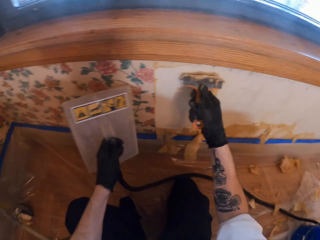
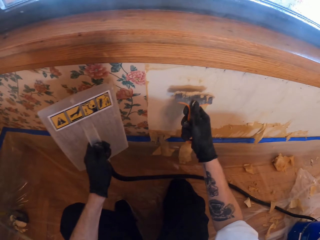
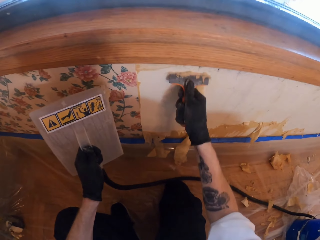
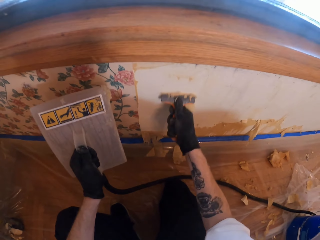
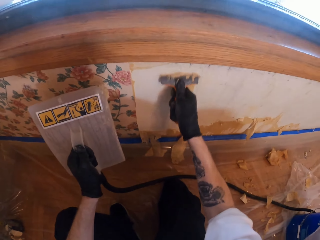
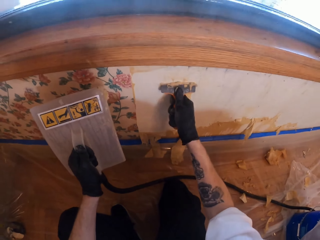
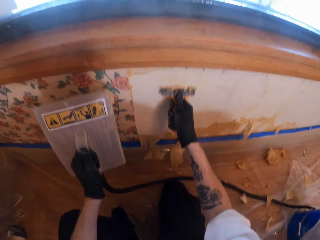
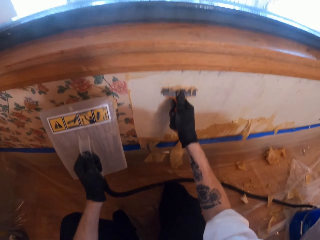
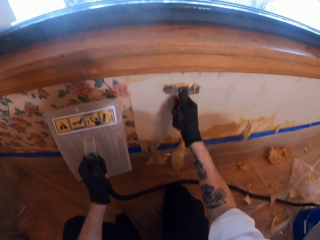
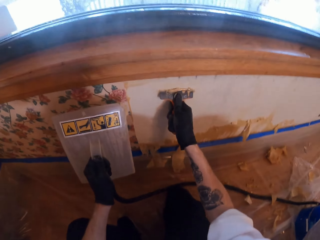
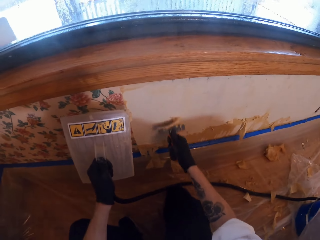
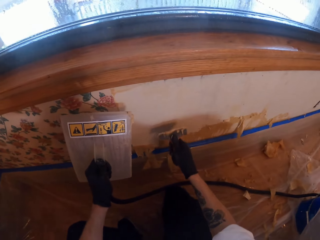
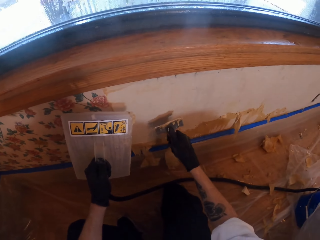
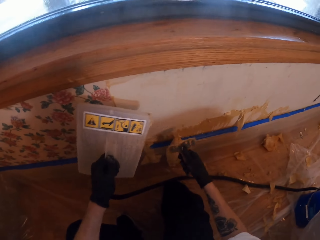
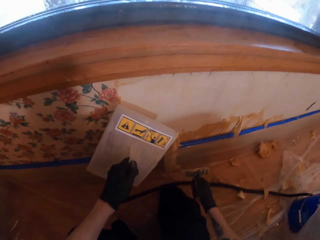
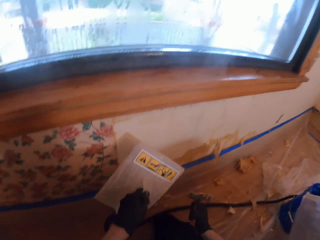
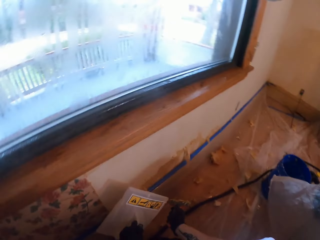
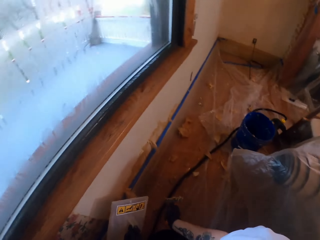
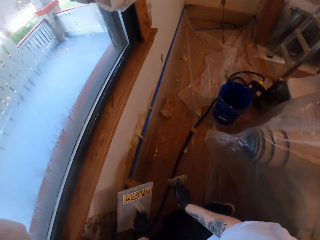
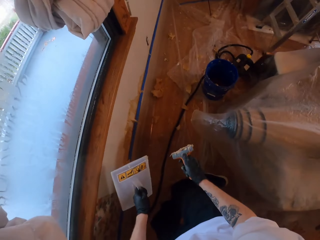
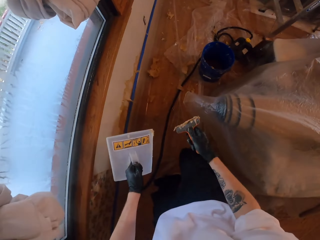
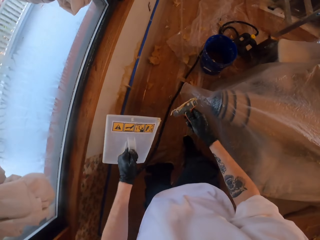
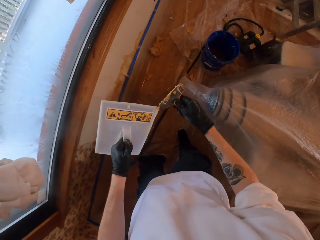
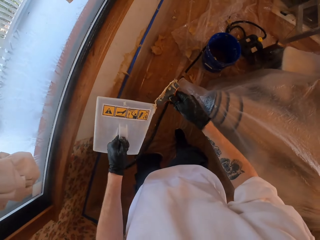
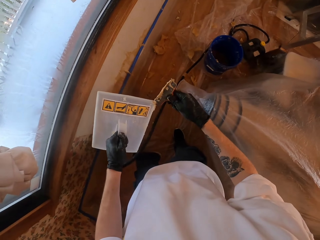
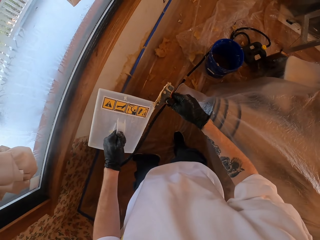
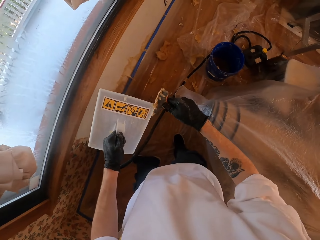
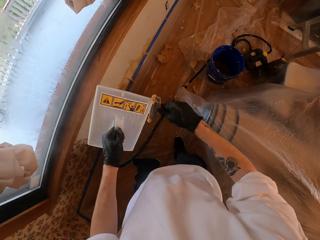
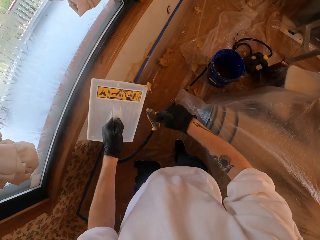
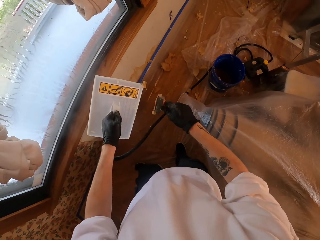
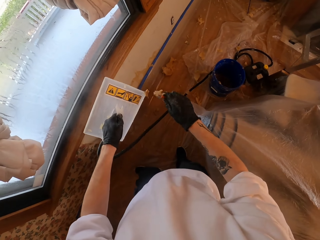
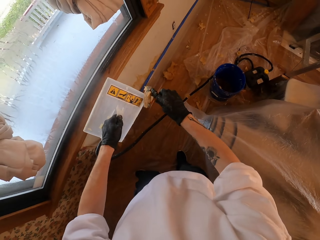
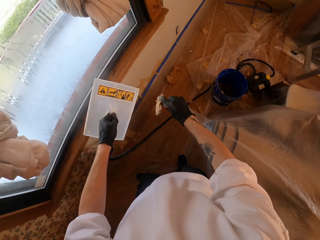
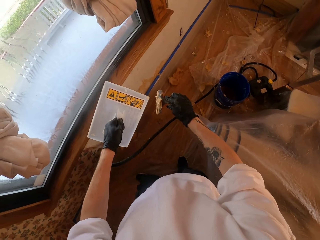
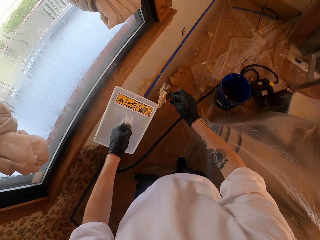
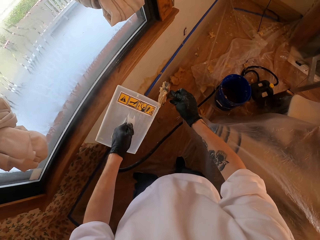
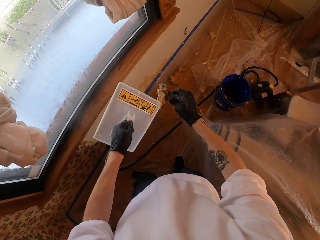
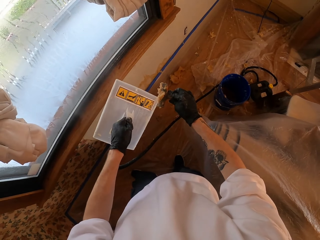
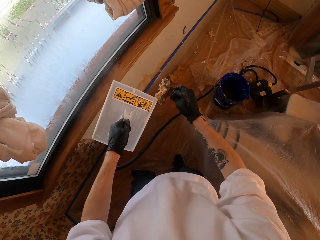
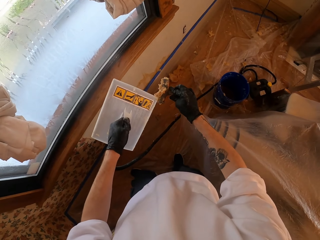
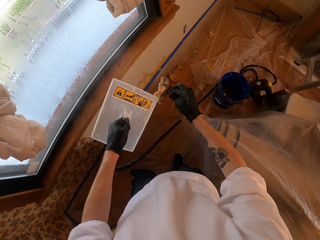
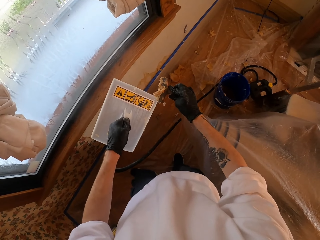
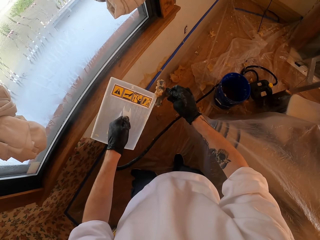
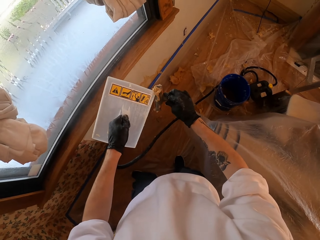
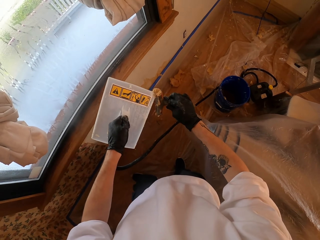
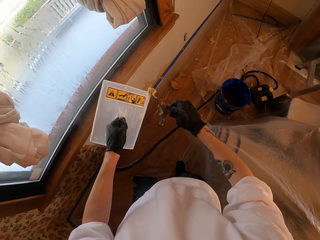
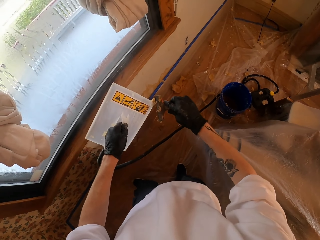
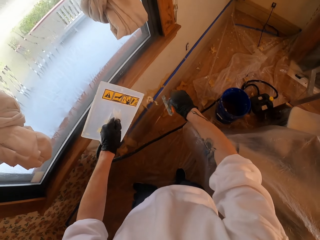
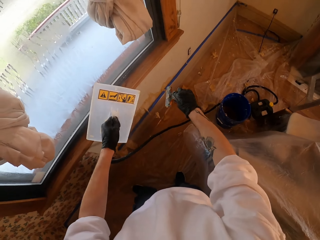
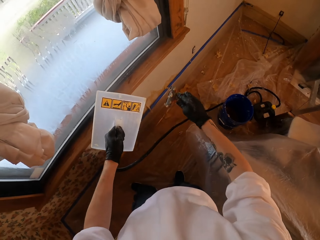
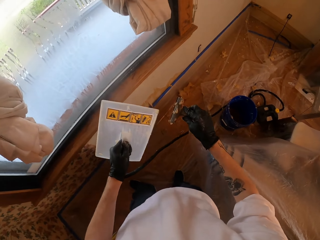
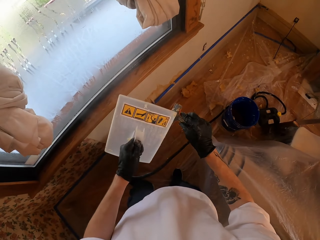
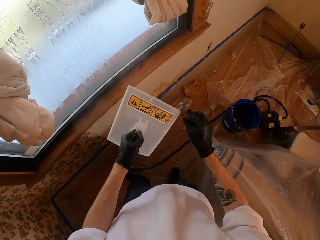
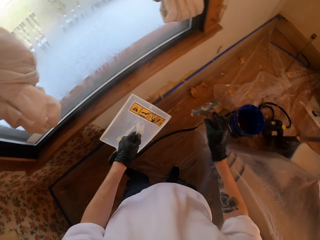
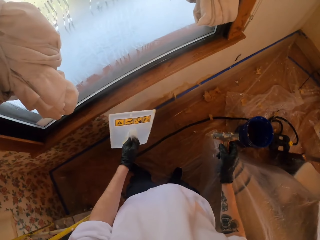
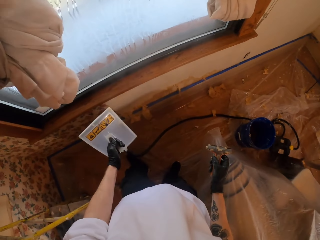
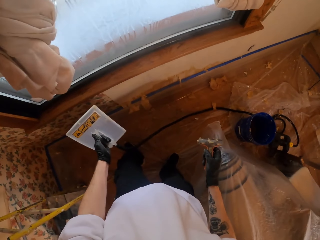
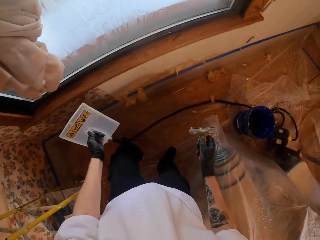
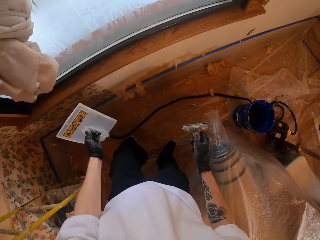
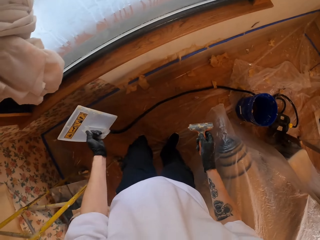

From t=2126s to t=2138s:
The camera wearer removes stuck paint from the paint scraper with a leveler.

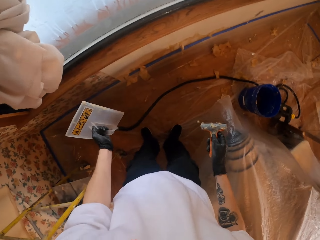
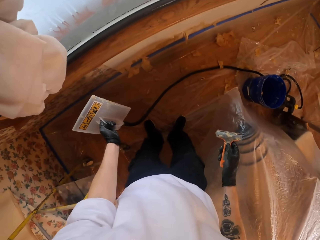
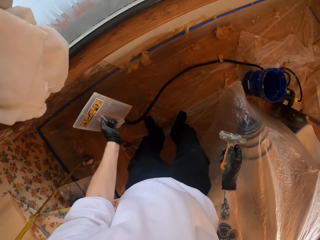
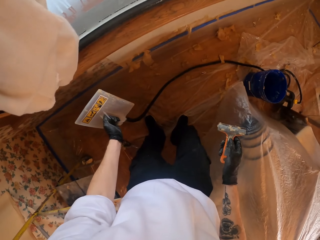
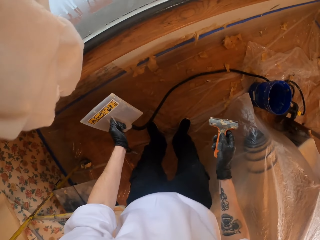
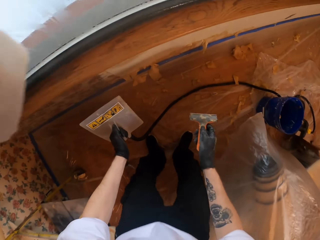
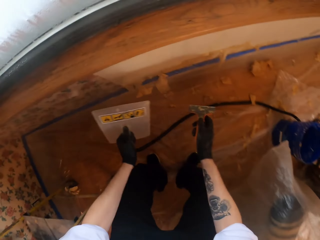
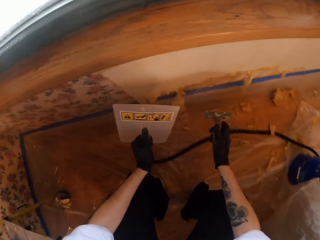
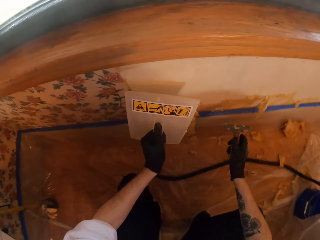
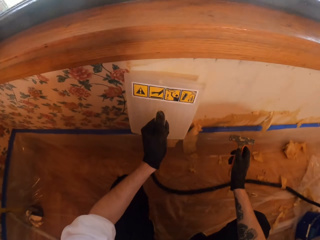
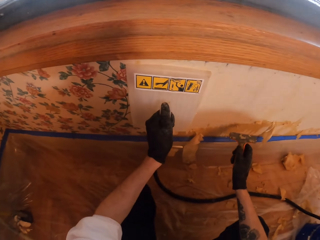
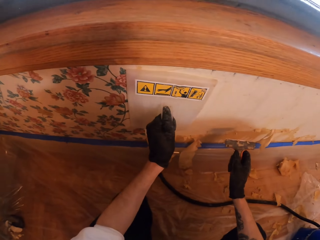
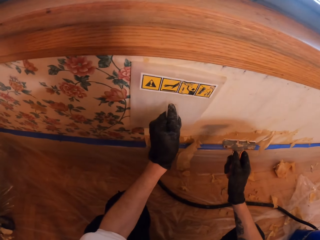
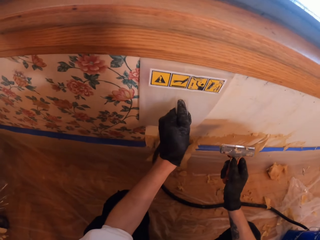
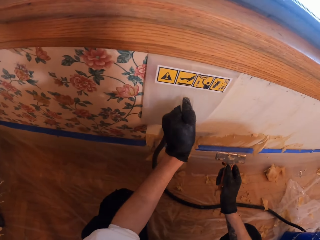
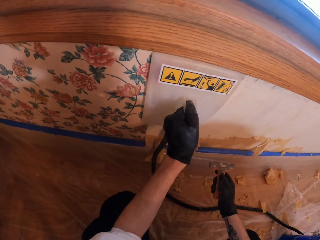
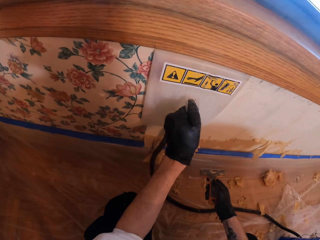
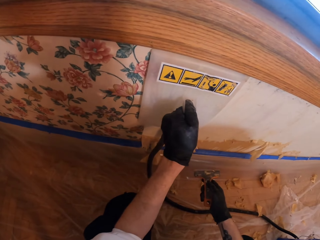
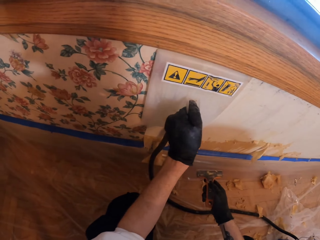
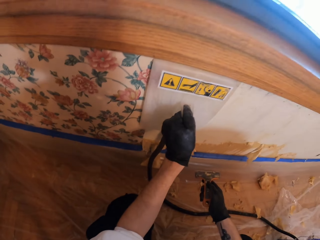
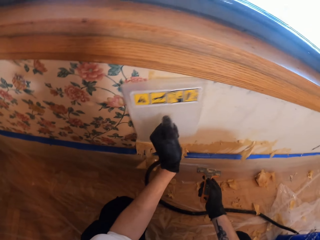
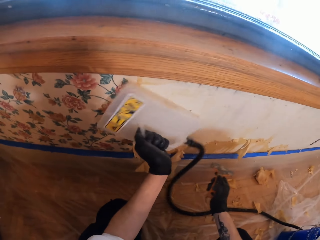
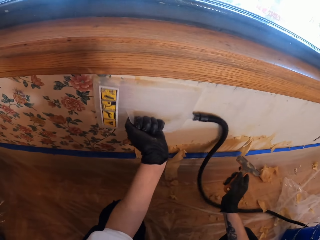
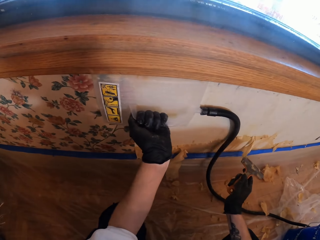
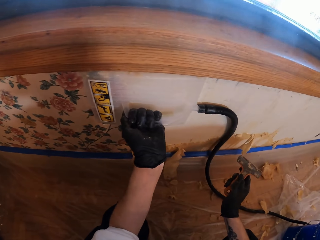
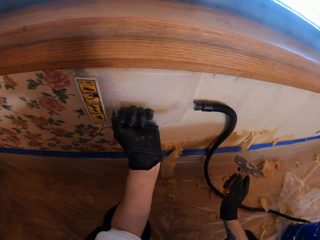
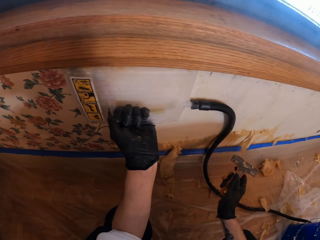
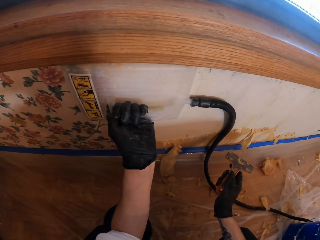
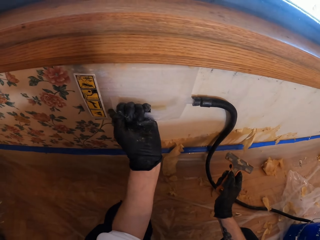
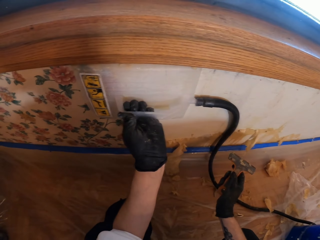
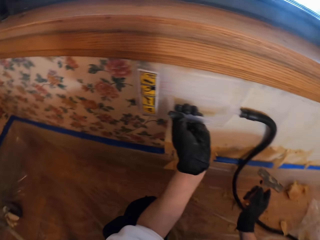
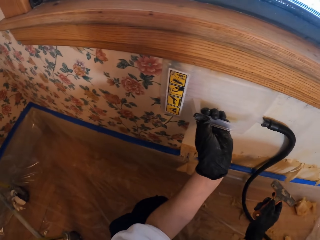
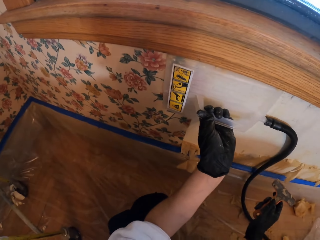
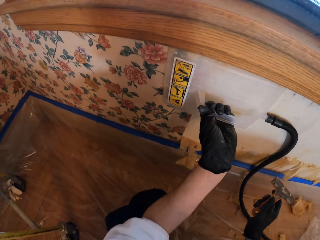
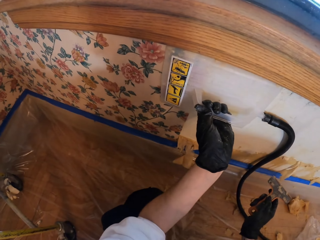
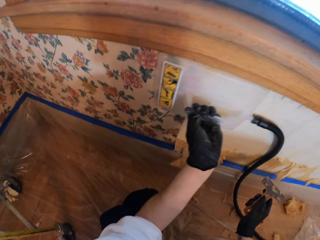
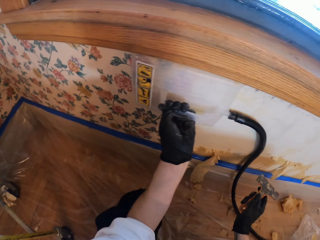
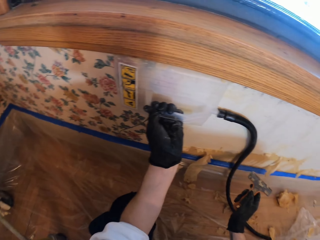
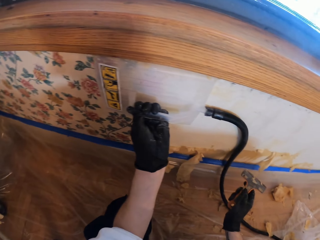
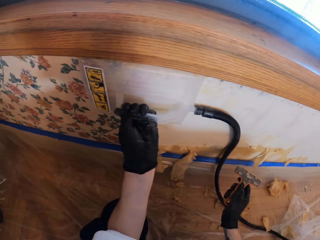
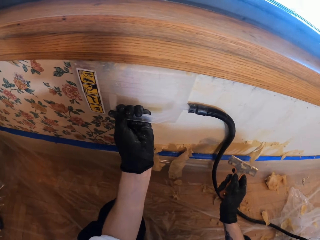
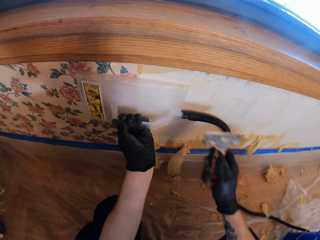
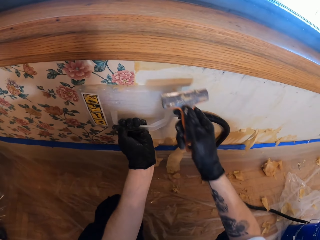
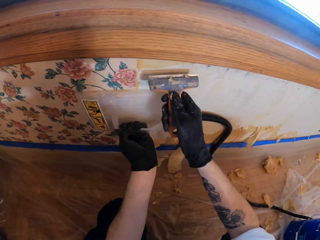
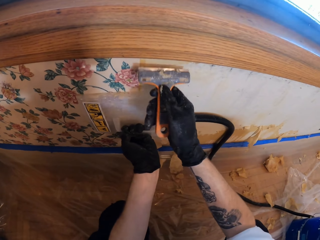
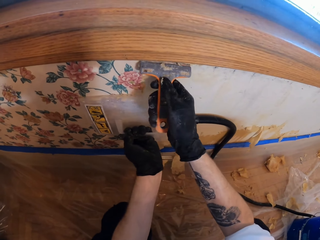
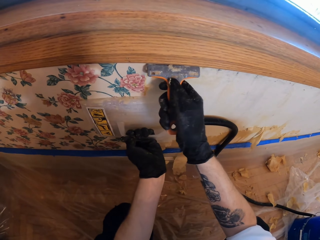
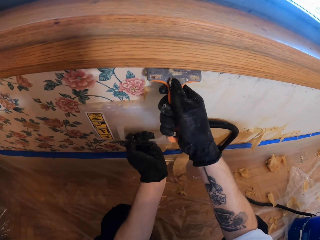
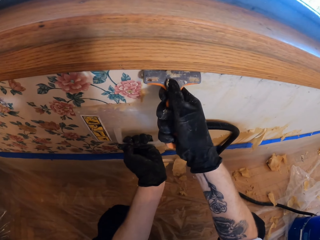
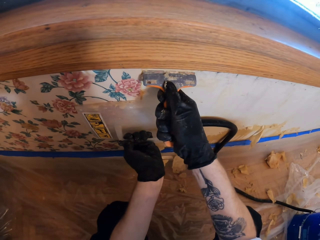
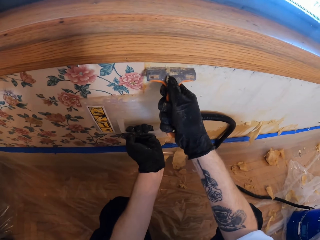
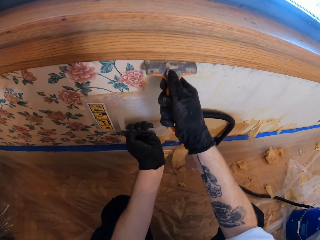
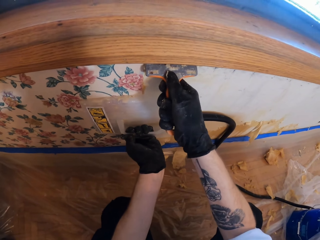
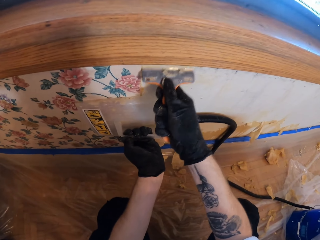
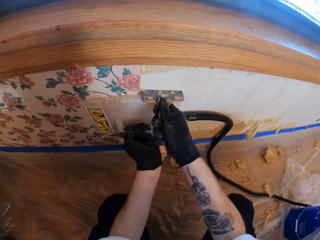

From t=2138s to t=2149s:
The camera wearer sticks the steamer or leveler on the wall. They press the leveler. They scrub the wall. They remove paint from the wall.
